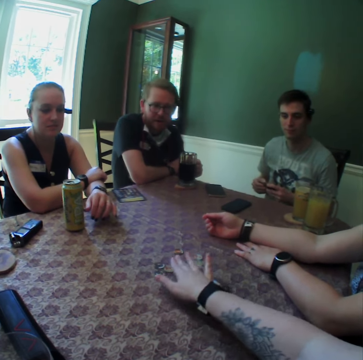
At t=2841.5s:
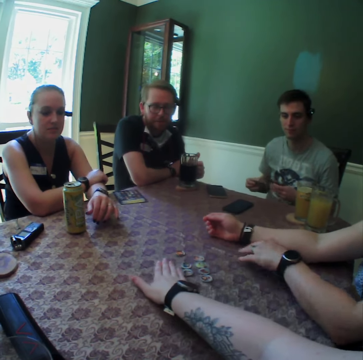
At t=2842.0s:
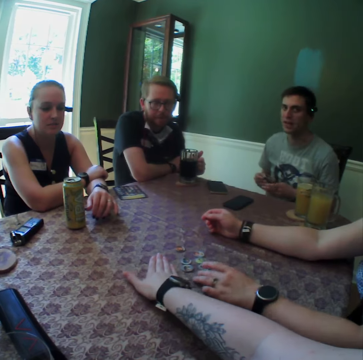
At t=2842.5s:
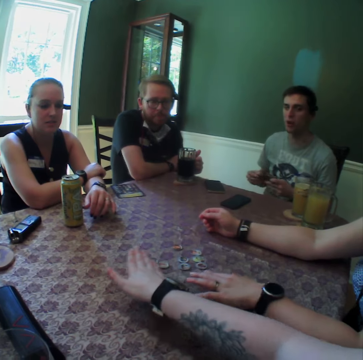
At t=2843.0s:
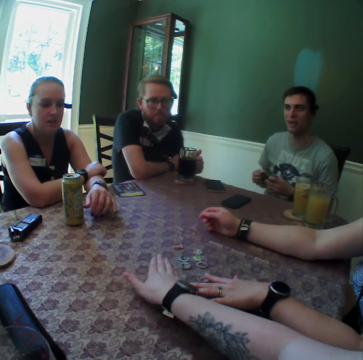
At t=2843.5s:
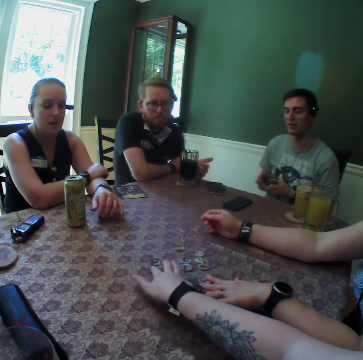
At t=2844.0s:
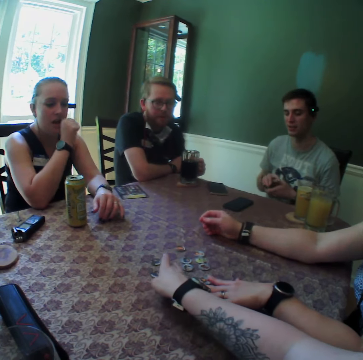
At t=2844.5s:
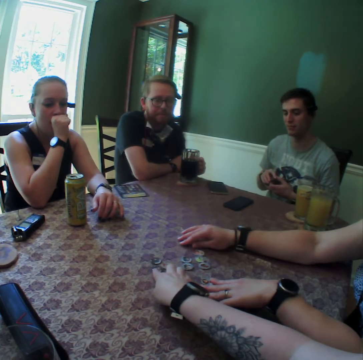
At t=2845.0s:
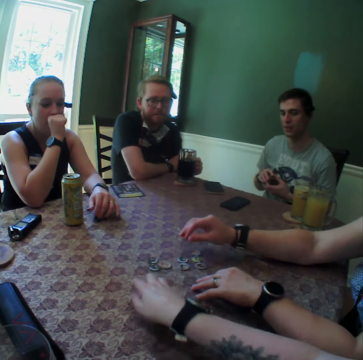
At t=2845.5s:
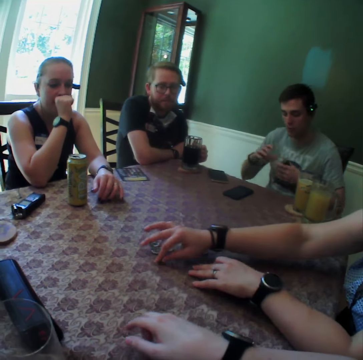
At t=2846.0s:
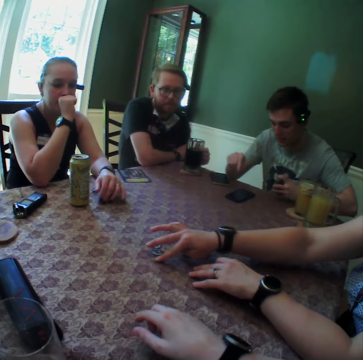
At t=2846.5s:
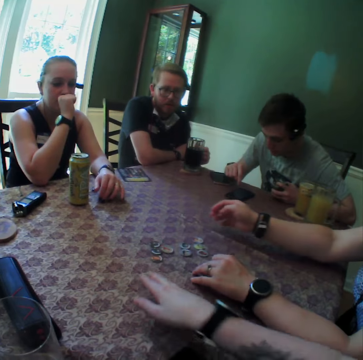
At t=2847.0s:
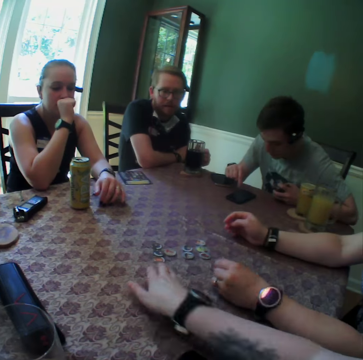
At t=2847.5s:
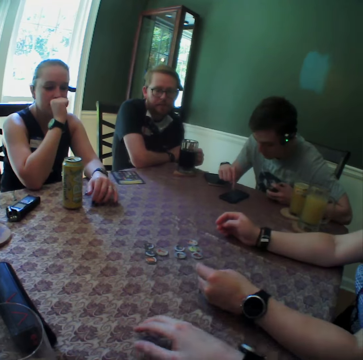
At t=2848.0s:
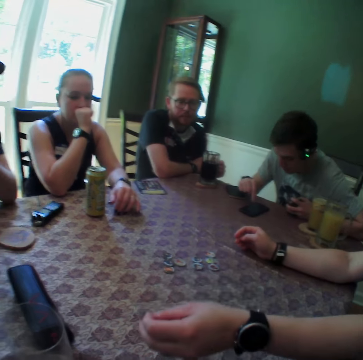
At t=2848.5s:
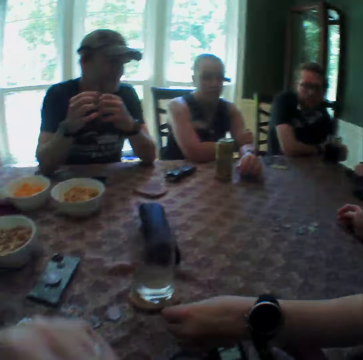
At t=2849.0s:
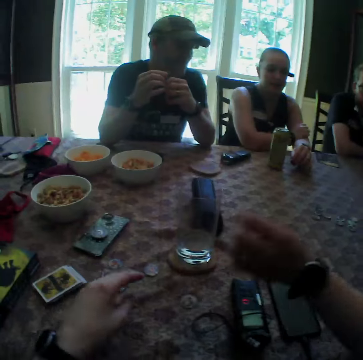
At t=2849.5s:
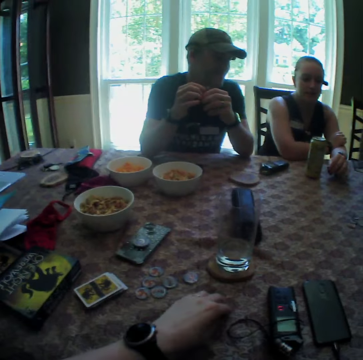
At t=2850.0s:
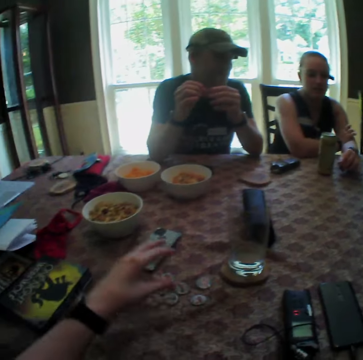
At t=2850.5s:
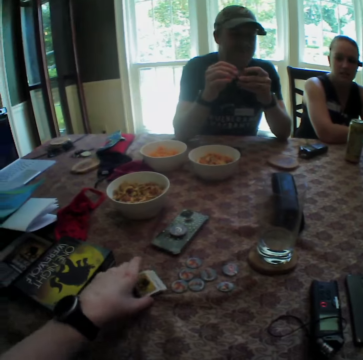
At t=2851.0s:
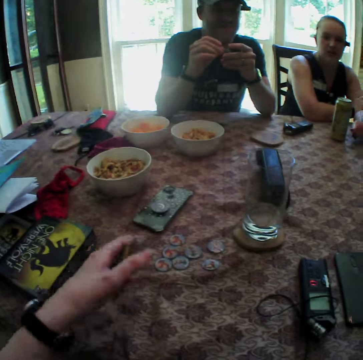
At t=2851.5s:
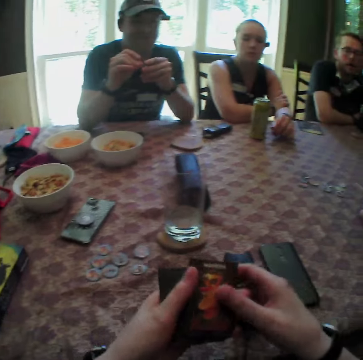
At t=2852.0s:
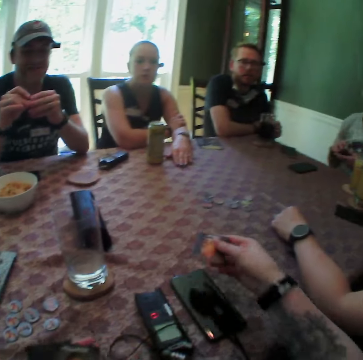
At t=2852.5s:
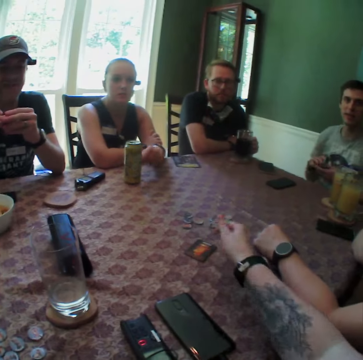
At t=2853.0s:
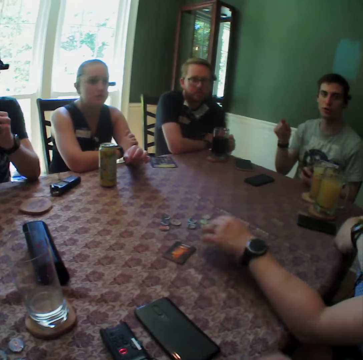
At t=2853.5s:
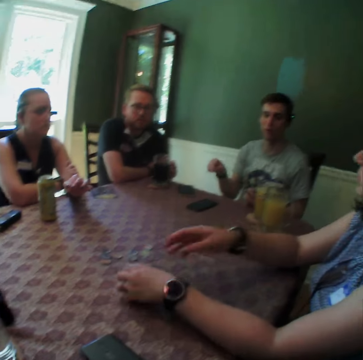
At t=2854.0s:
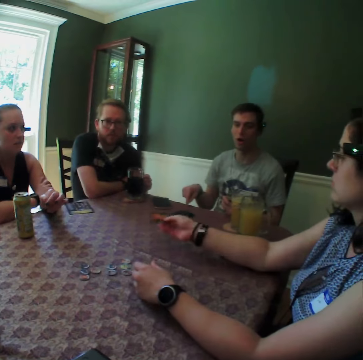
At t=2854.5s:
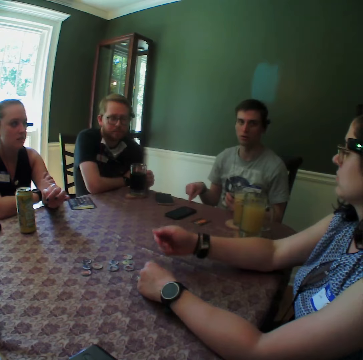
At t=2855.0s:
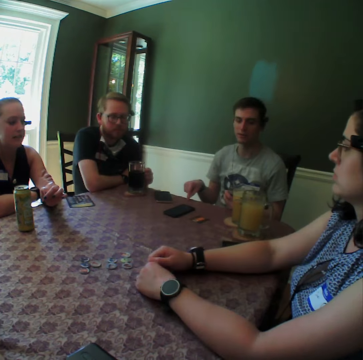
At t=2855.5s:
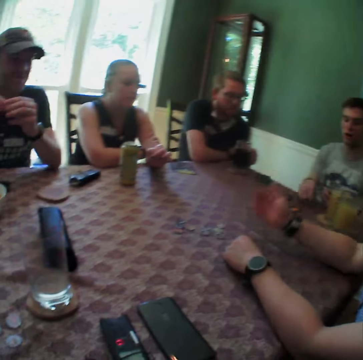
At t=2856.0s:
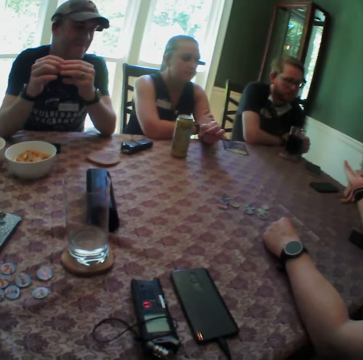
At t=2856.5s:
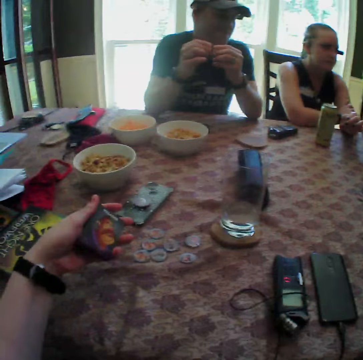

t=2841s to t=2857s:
A woman shifts a coin with her left hand. The woman lifts the coin with her right hand and puts the coin on the table with her right hand. The camera wearer moves the coin across the table with his right hand. A man presses a phone with his right hand. The woman stretches her left hand across the table and drops the coin on the table. The camera wearer moves the coin with his left hand. He picks up a set of cards with his left hand and flips the set of cards with his left hand. He picks up a card with his right hand. Another woman hits the table with her left hand. The camera wearer puts the card on the table with his right hand. The first woman picks up the card with her left hand, passes the card to her right hand, and flings the card with her right hand. The man points at the table with his right hand. The first woman stretches her right hand towards the man.

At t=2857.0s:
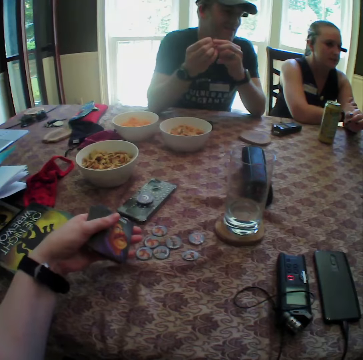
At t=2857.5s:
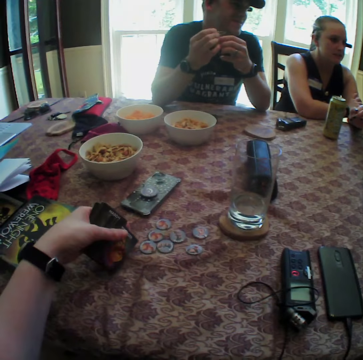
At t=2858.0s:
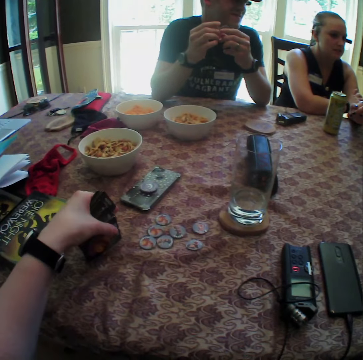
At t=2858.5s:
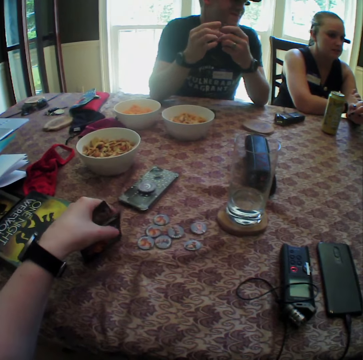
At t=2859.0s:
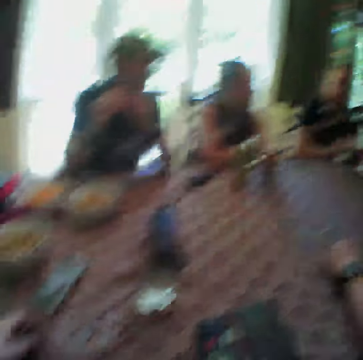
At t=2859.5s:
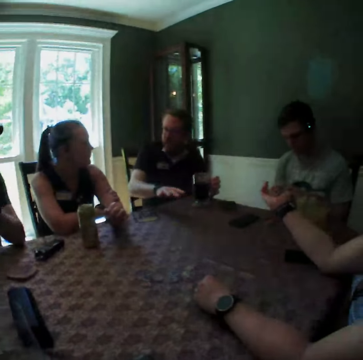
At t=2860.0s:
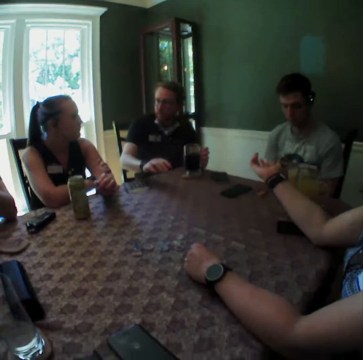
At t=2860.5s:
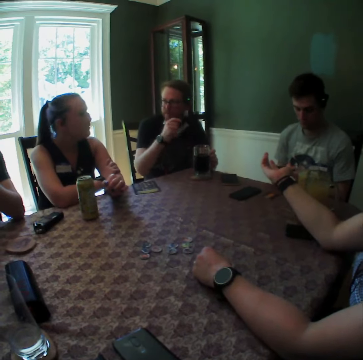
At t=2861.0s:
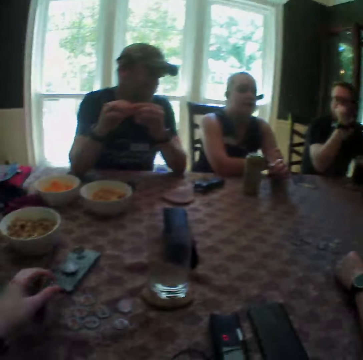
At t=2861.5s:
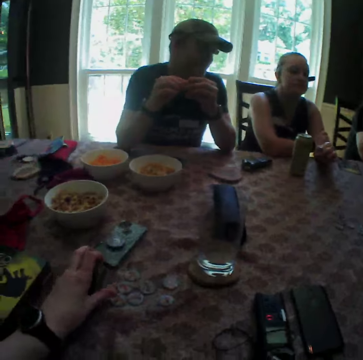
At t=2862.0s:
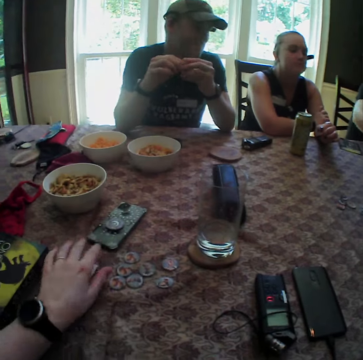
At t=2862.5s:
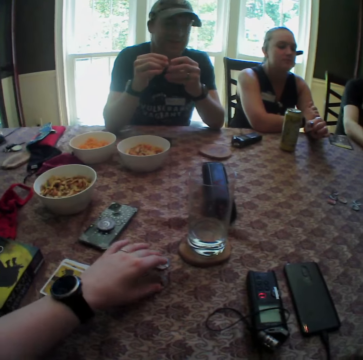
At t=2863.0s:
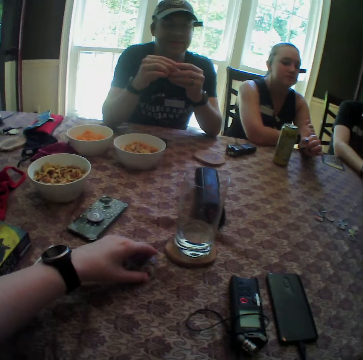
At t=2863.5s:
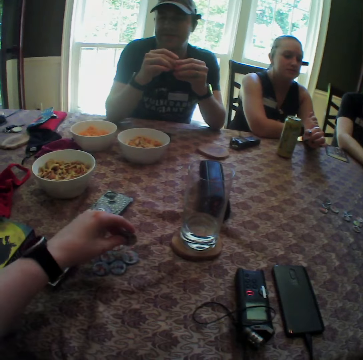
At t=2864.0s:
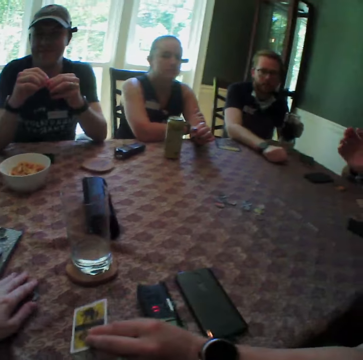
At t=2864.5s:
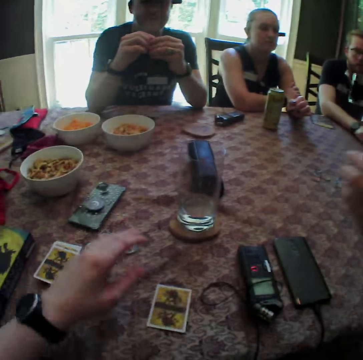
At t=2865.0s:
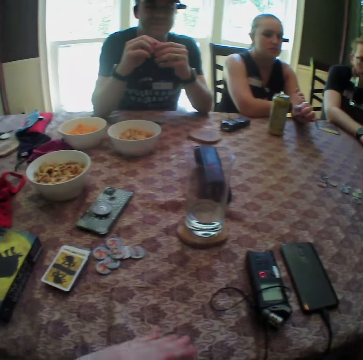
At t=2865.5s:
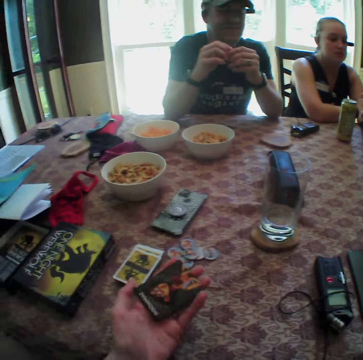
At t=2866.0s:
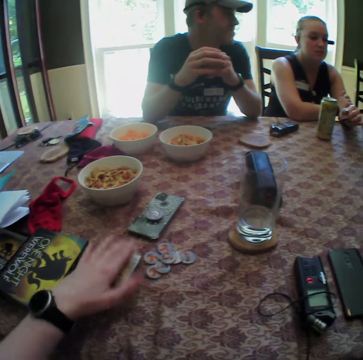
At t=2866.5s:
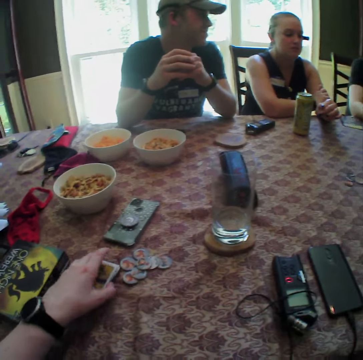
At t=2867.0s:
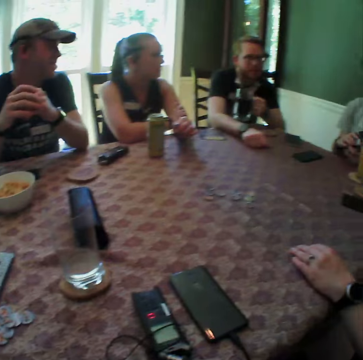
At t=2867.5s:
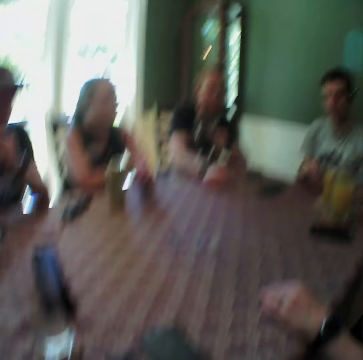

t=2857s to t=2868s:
The camera wearer spreads the set of cards with his left hand and drops the set of cards with his left hand. He looks around. He drops the set of cards in his left hand on the table. He picks up coins with his left hand. He touches the game pieces. He drops the coin on a pile of coins with his left hand. A man lifts a glass of drink with his left hand. A woman drops a card in front of the camera wearer. The camera wearer flips the card with his left hand. He looks at the card.

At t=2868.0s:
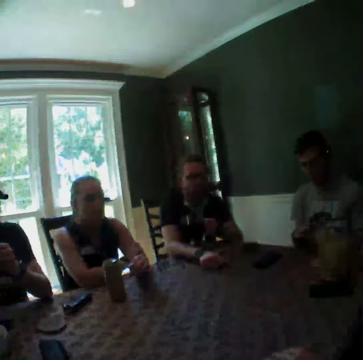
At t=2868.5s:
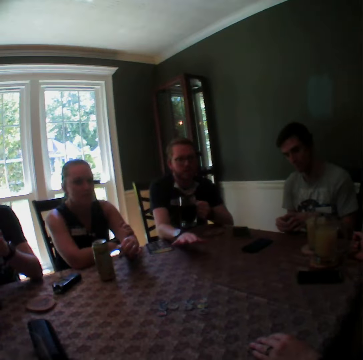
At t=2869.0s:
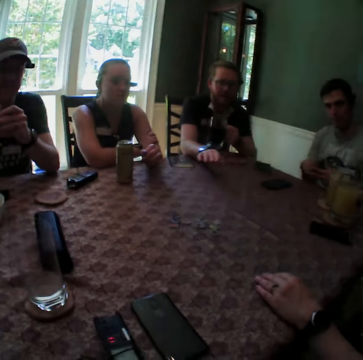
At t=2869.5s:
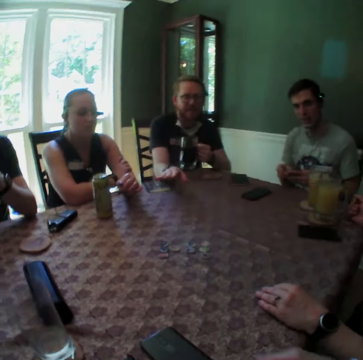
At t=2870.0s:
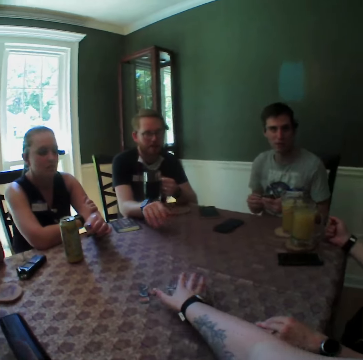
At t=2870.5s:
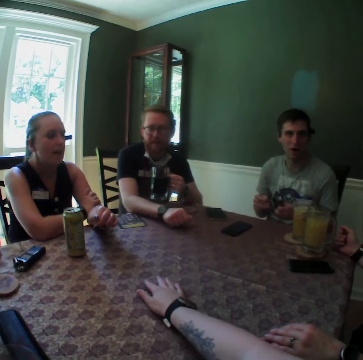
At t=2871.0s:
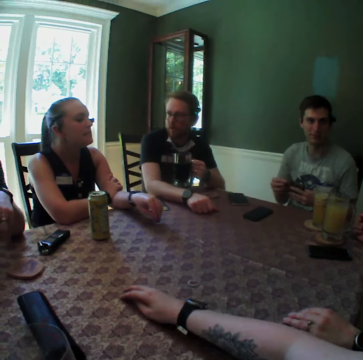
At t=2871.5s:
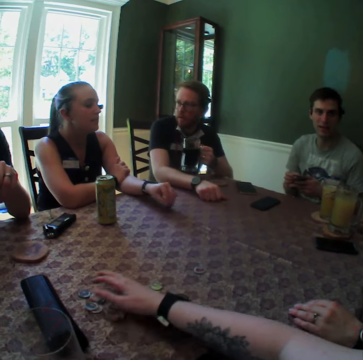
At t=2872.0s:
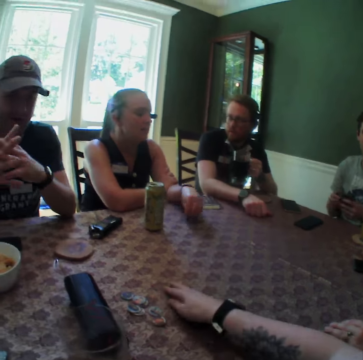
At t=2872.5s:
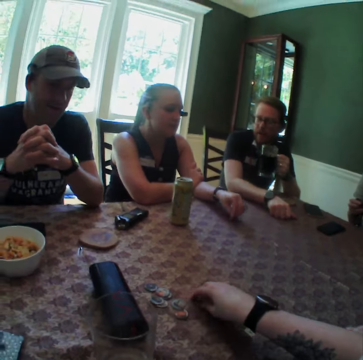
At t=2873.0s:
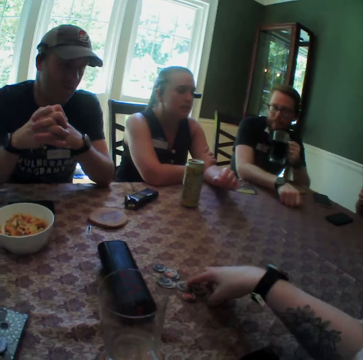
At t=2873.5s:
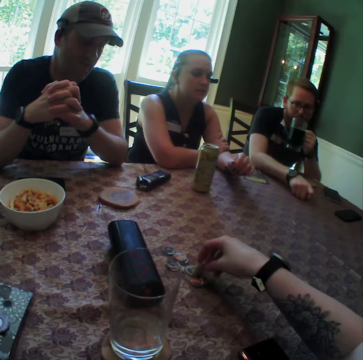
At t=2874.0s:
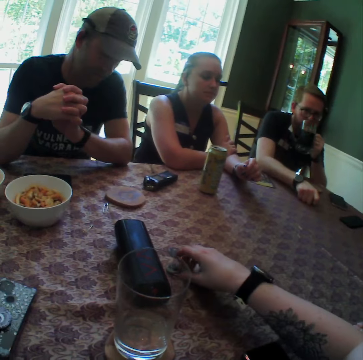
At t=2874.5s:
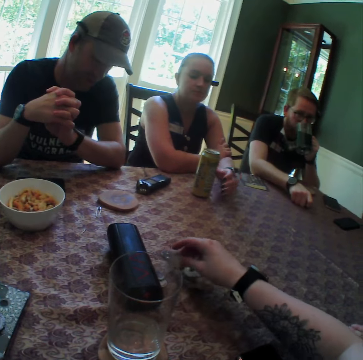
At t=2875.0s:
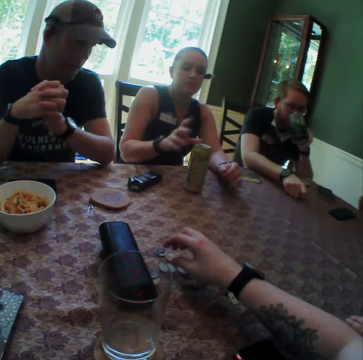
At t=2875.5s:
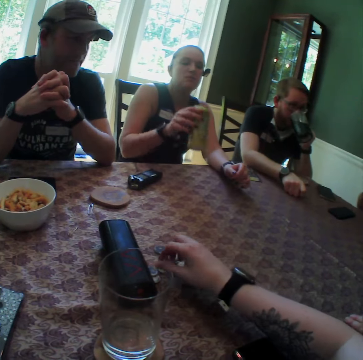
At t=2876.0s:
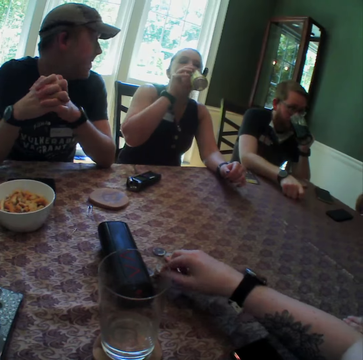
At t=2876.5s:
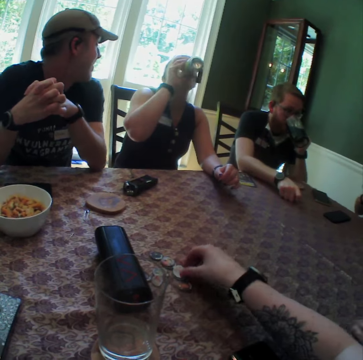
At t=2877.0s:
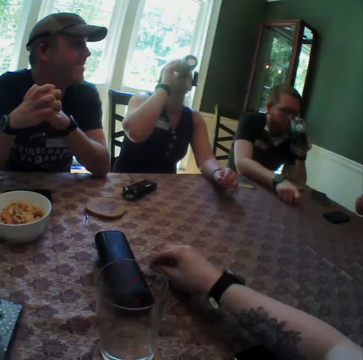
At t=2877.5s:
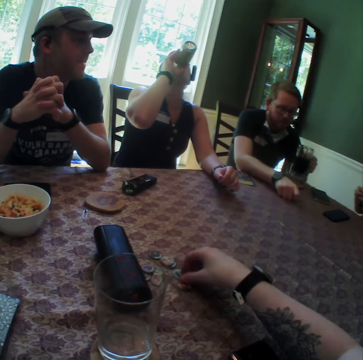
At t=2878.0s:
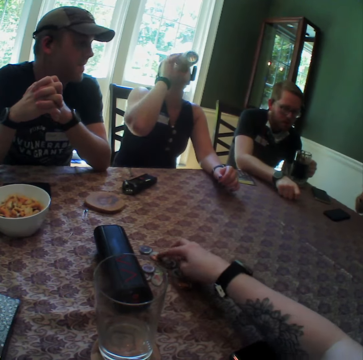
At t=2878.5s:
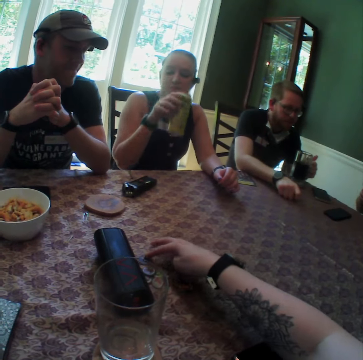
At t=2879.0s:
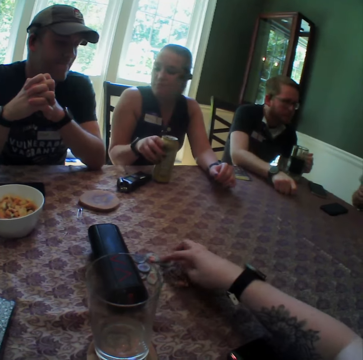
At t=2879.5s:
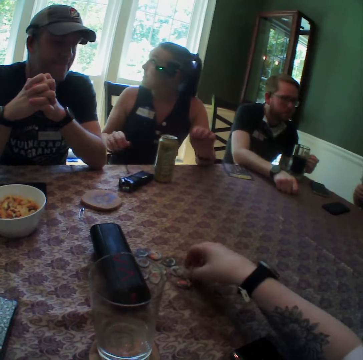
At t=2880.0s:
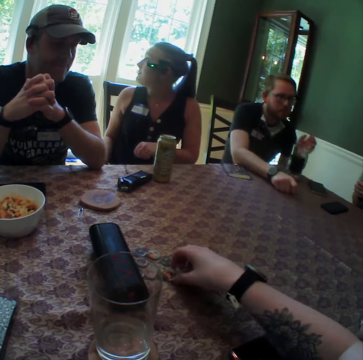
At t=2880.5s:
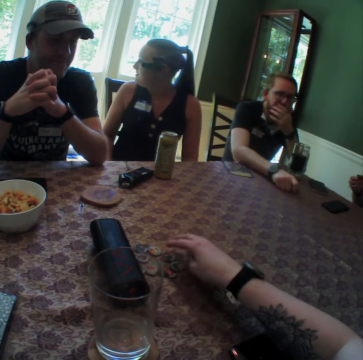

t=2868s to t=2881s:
A man shuffles cards with both hands. The camera wearer packs coins from the middle of the table with his right hand. He touches the game pieces. He packs the coins with his right hand. Another man couples his hands together. The camera wearer flips the coins with his right hand. A third man drinks from the glass of wine with his left hand. A woman lifts the can of drink with her right hand and drinks from the can of drink with her right hand. The third man drops the glass of drink on the table with his left hand. The woman drops the can of drink on the table with her right hand.
